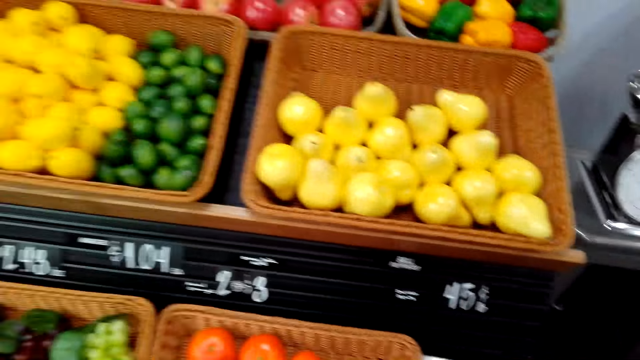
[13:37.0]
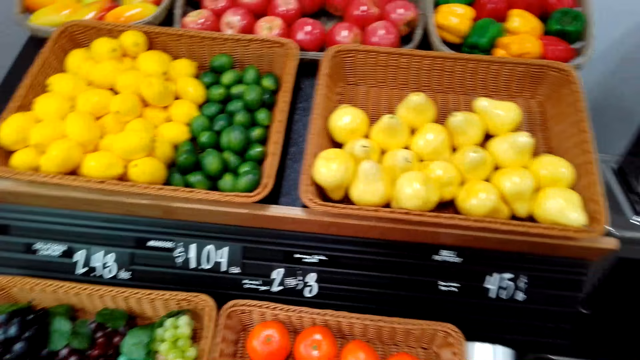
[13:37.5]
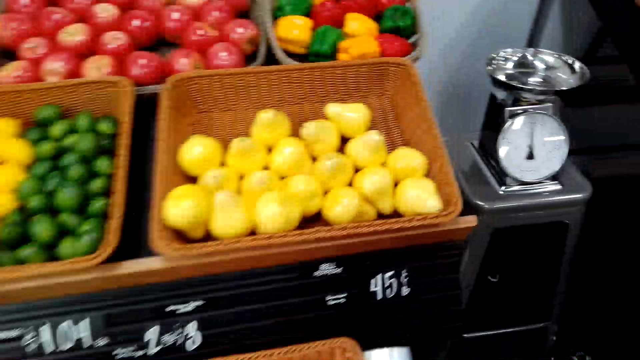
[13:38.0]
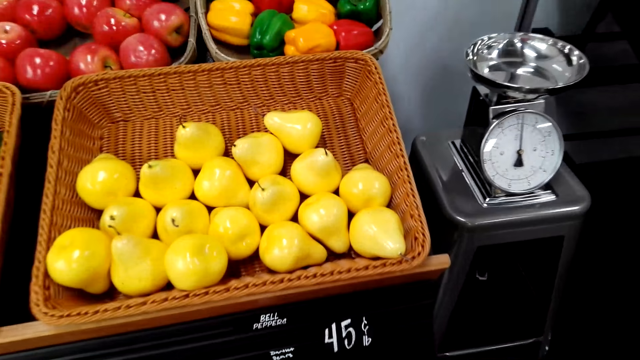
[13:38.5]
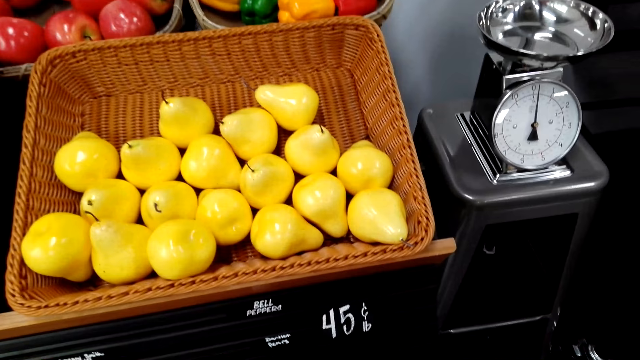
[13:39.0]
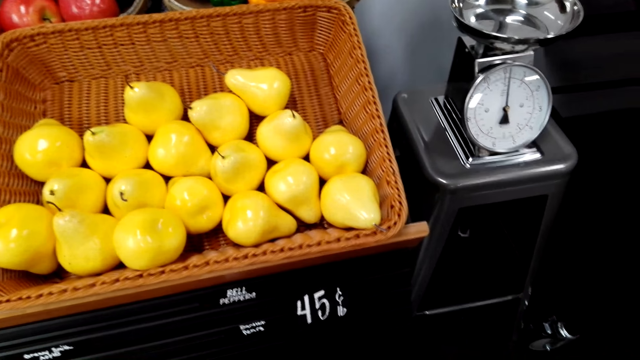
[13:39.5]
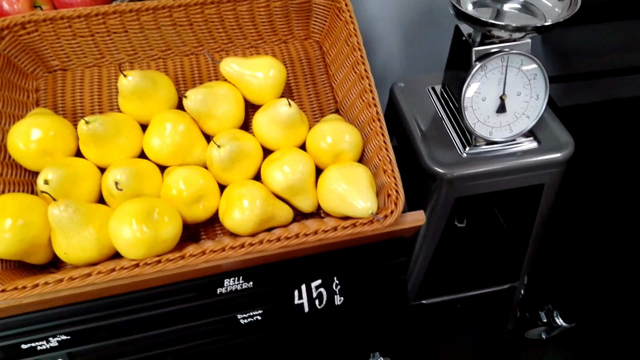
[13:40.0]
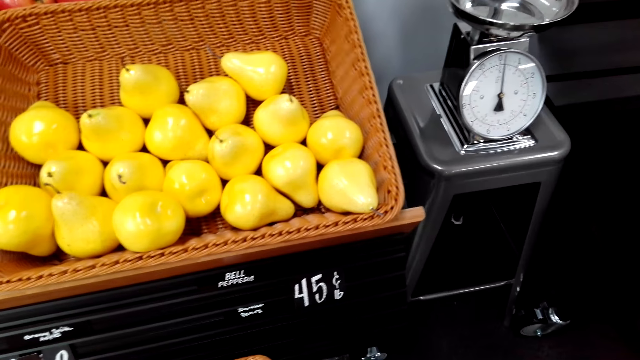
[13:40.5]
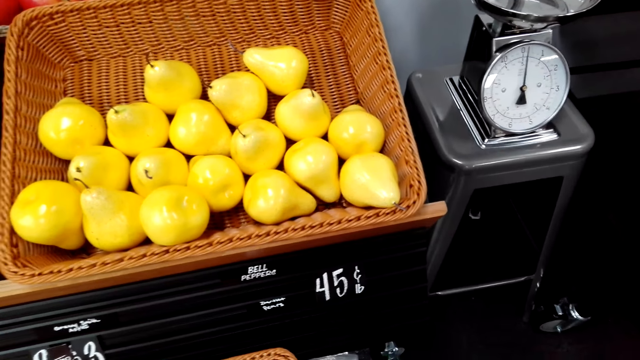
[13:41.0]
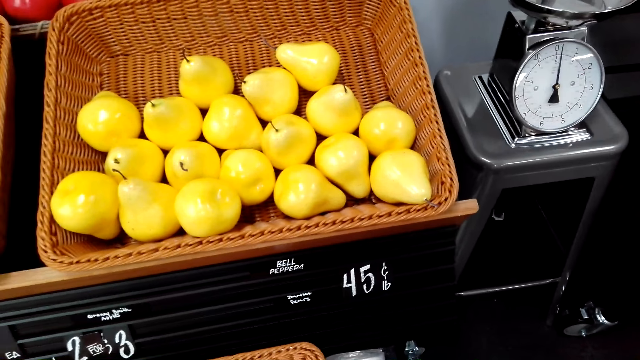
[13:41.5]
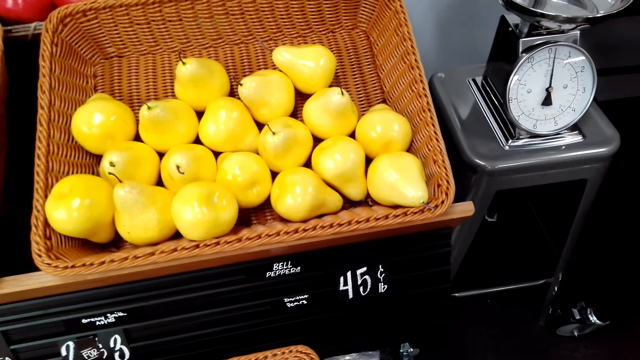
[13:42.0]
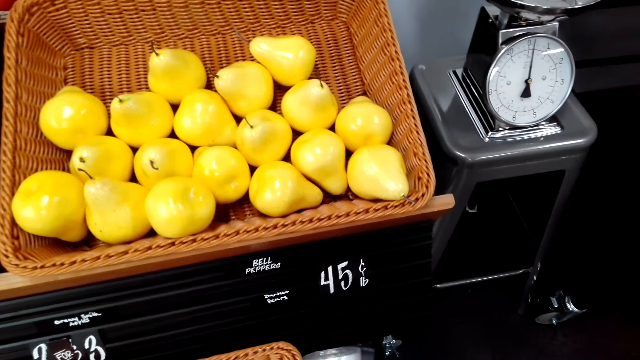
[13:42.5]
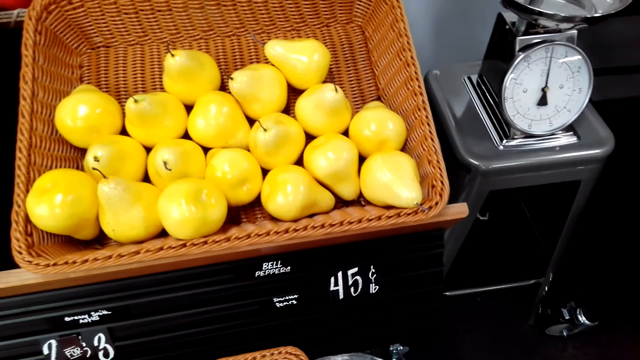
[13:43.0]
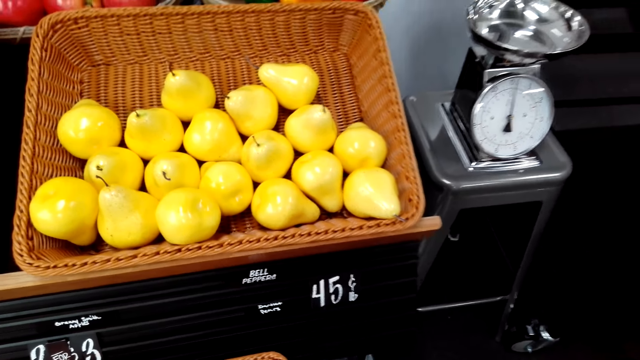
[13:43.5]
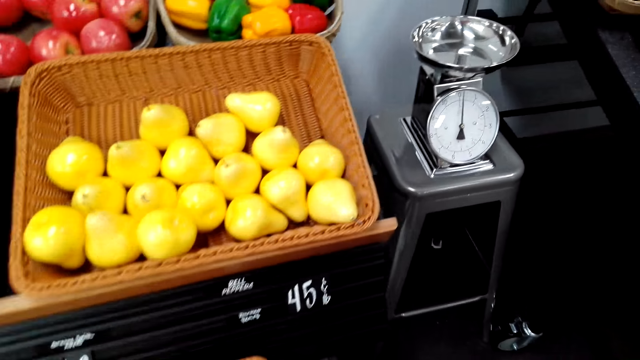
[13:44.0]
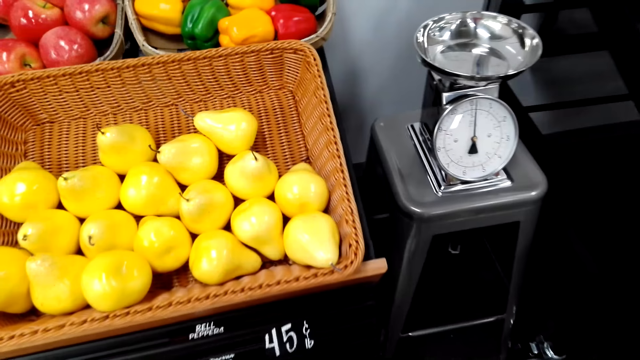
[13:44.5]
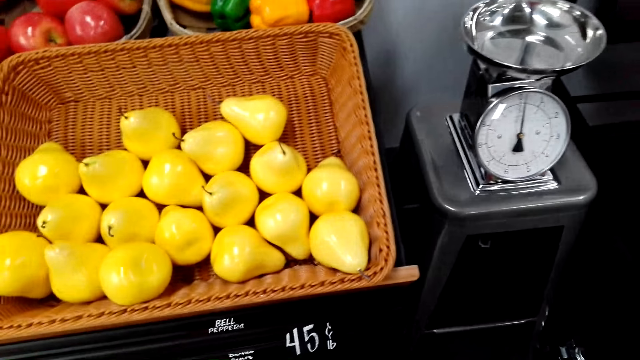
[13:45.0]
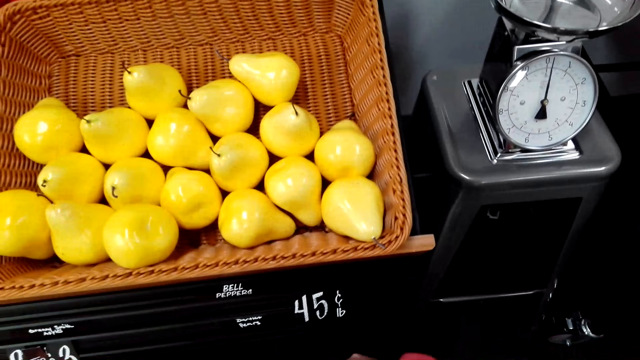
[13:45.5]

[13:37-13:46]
The camera wearer pulls a plastic paper.

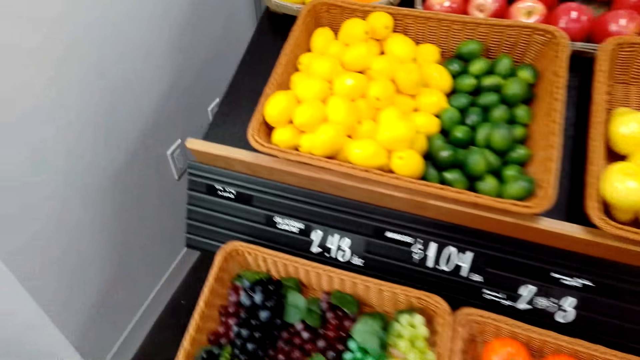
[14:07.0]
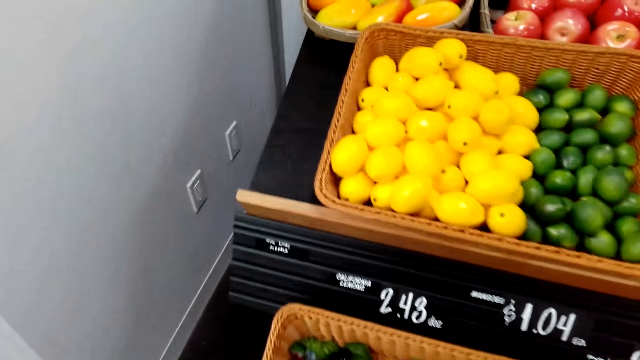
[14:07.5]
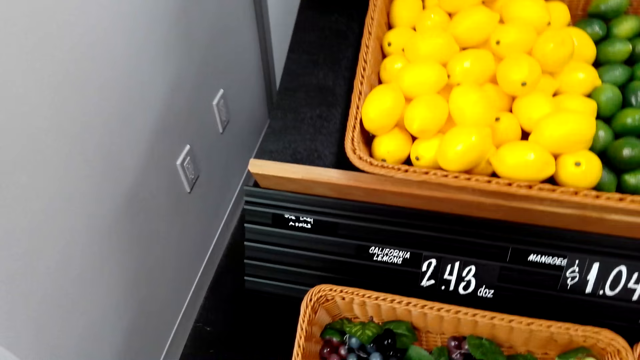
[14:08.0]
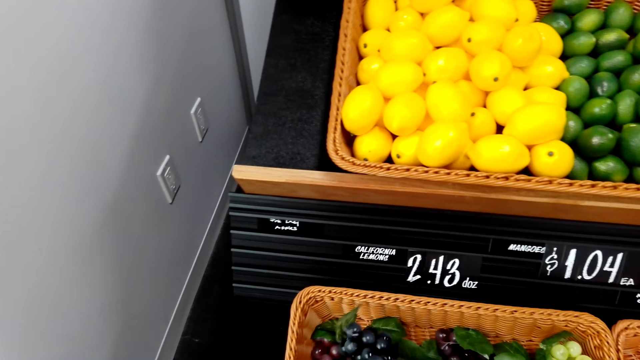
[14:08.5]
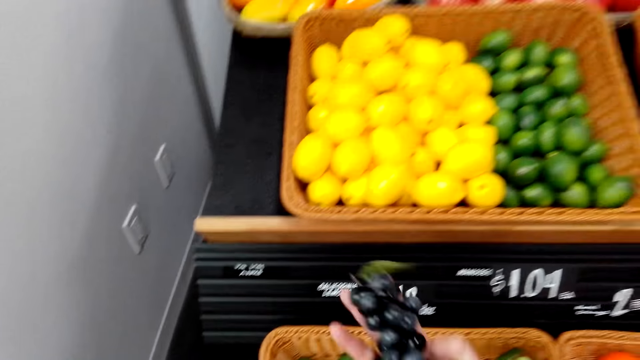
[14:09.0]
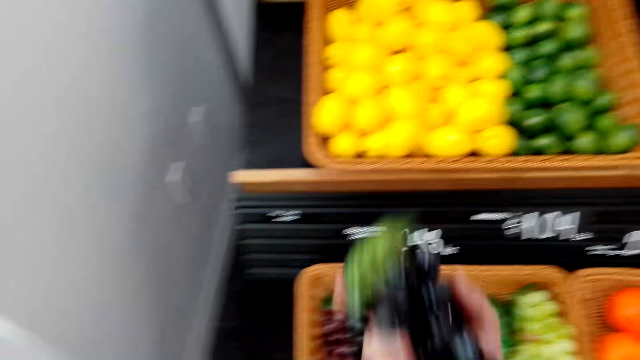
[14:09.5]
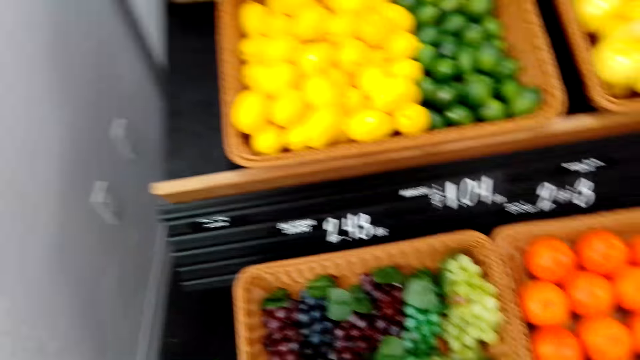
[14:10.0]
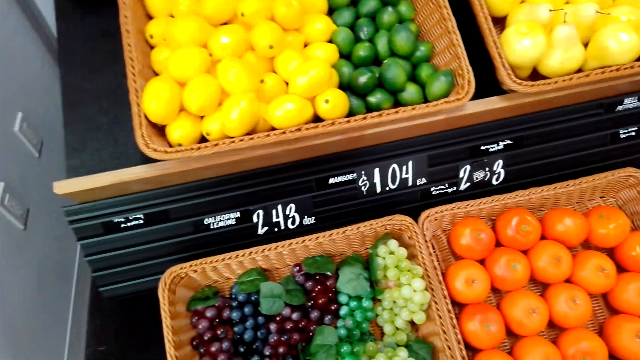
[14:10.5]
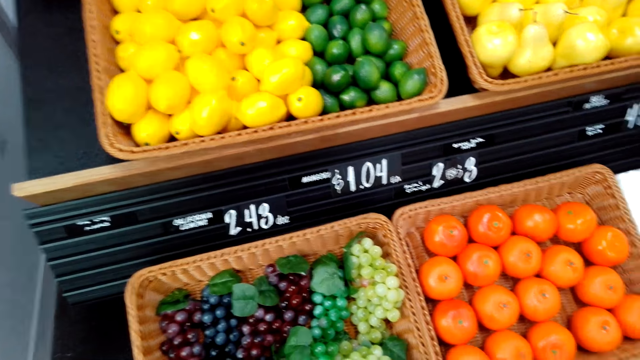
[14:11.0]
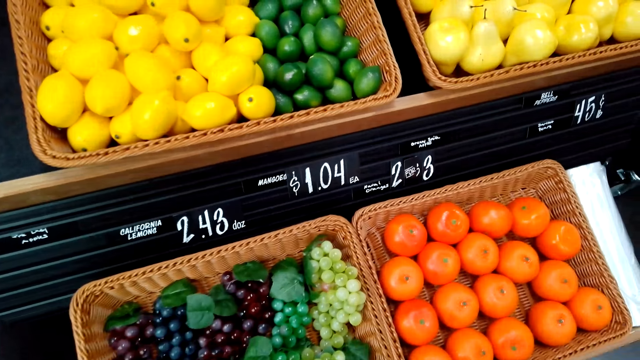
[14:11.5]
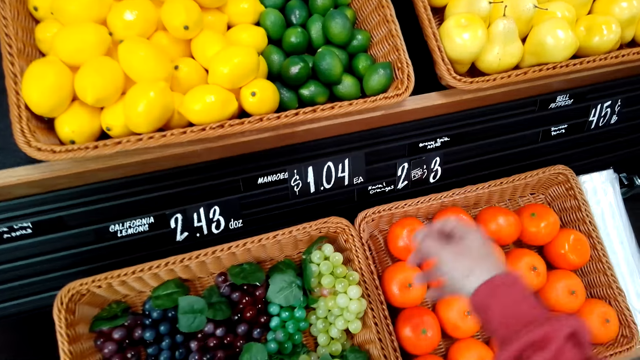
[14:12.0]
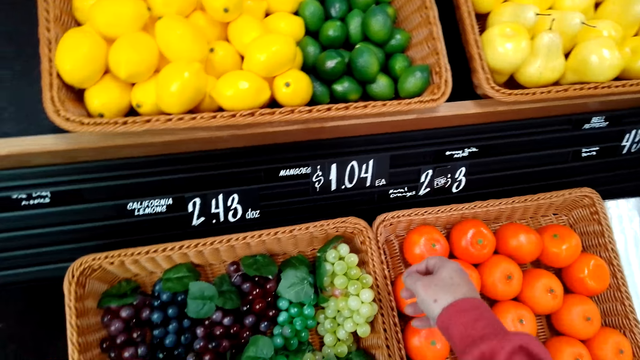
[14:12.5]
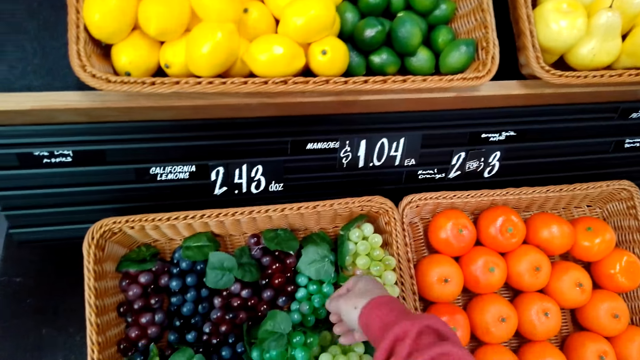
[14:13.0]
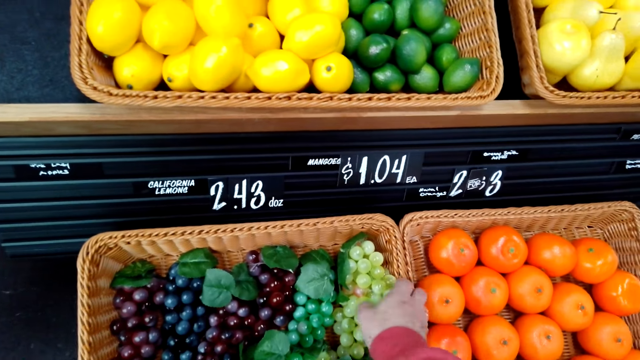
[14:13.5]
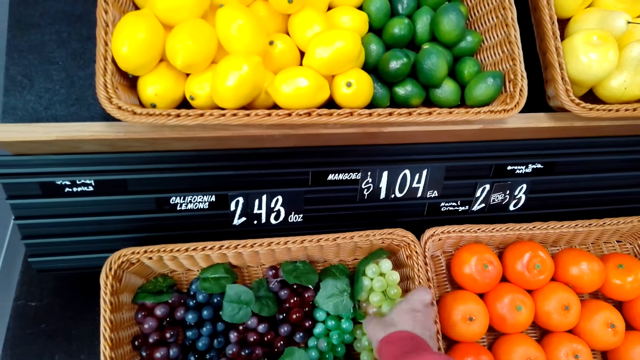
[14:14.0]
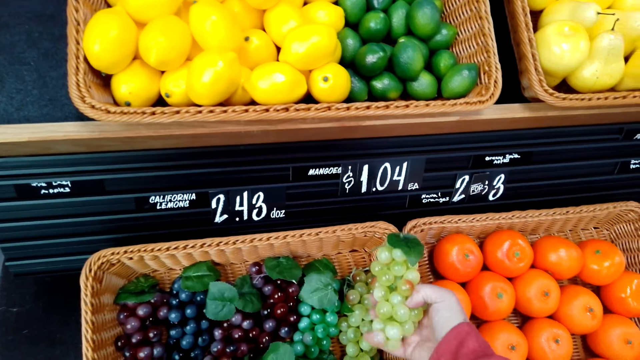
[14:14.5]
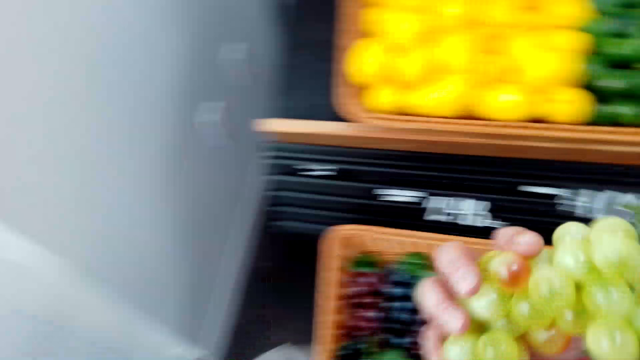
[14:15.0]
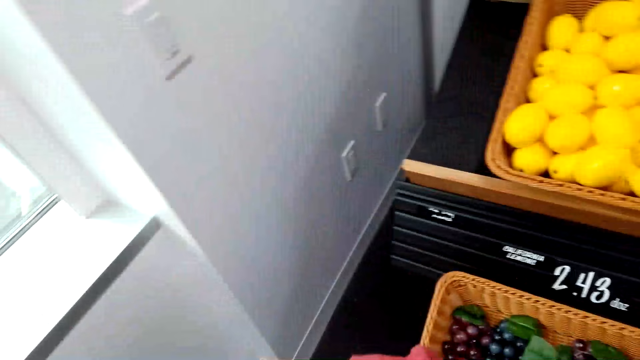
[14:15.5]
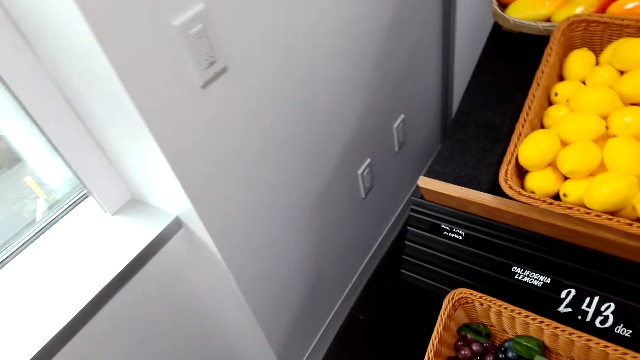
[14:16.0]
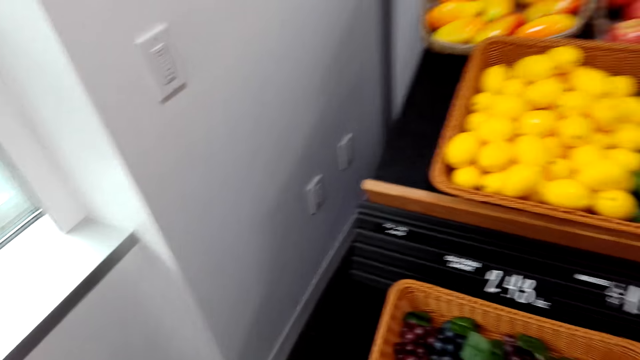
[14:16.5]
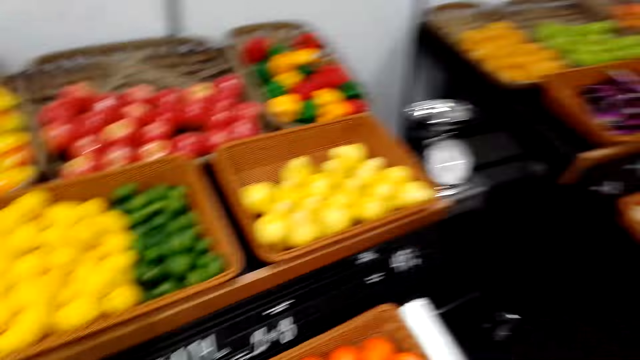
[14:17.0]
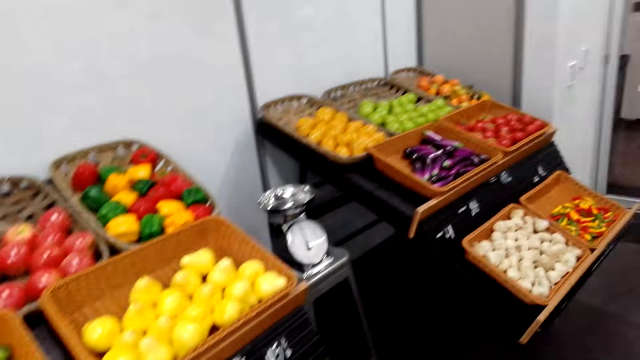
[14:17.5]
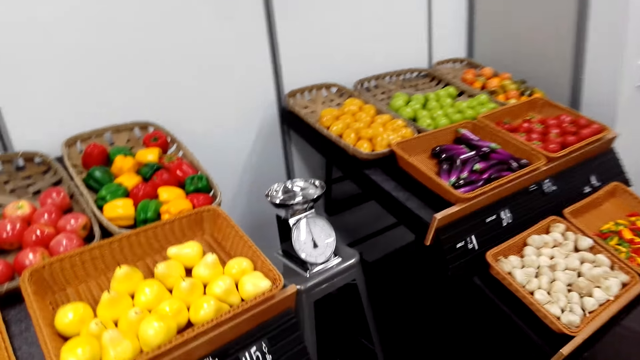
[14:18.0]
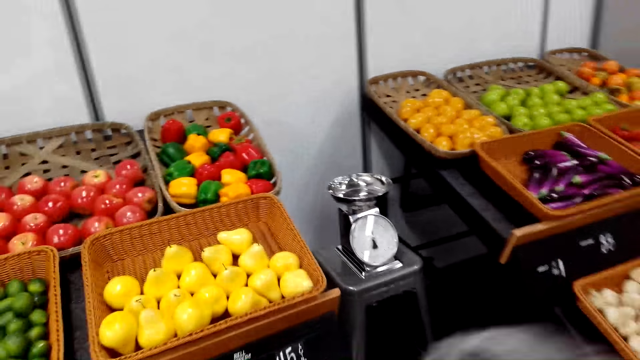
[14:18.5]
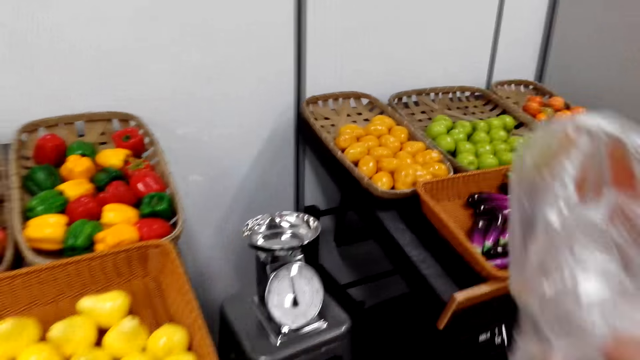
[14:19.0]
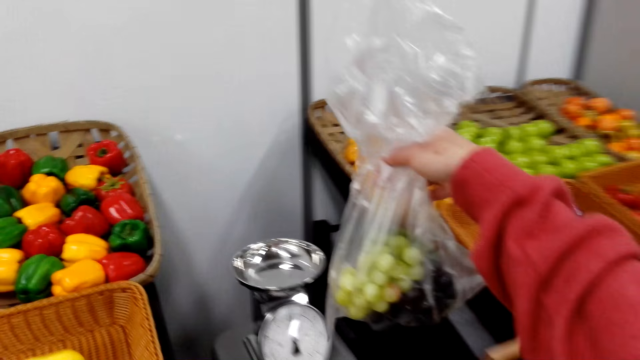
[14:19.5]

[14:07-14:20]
The camera wearer picks grapes. They put the grapes in the plastic paper. They pick some other grapes and put the grapes in the plastic paper. They walk in the supermarket and look around.
